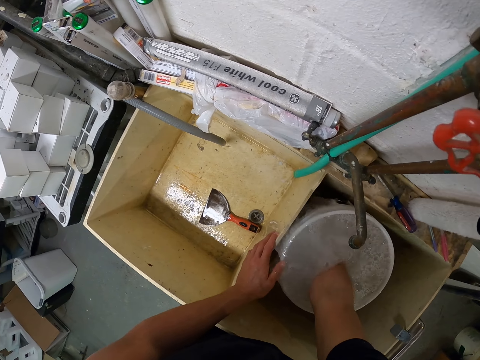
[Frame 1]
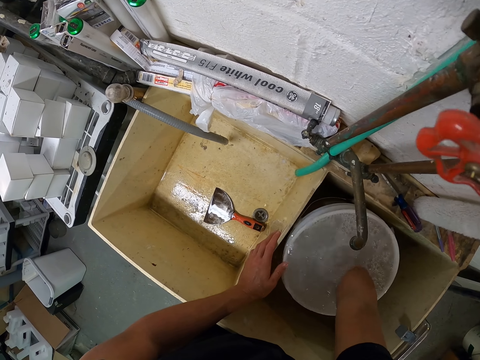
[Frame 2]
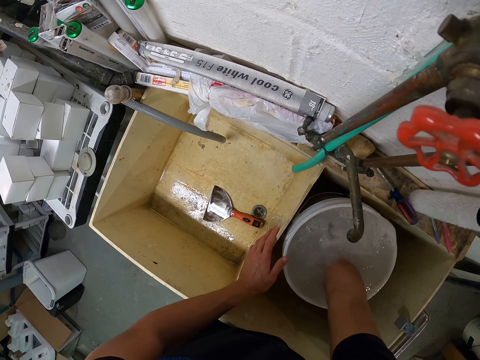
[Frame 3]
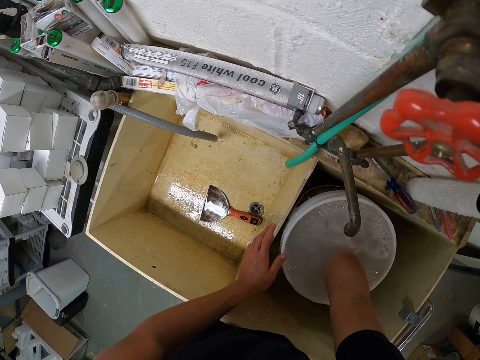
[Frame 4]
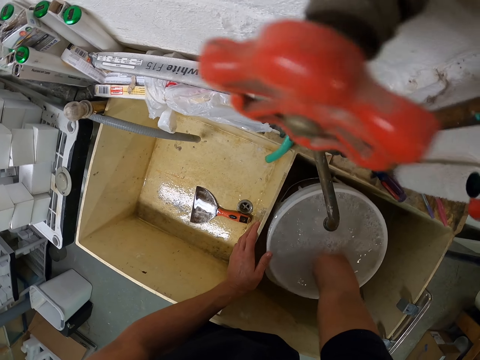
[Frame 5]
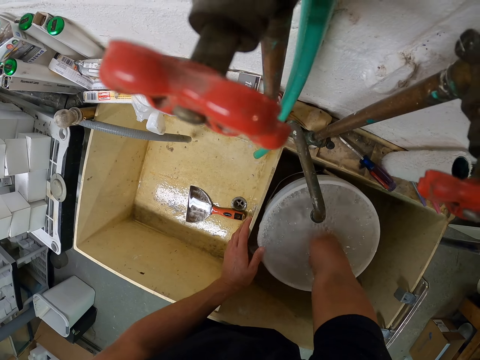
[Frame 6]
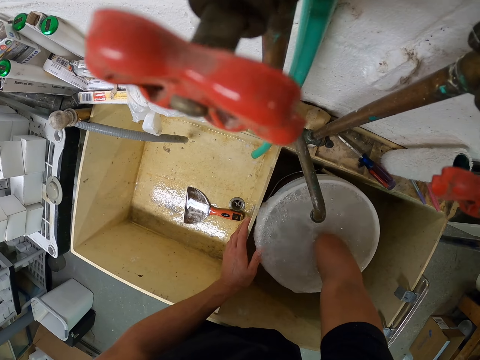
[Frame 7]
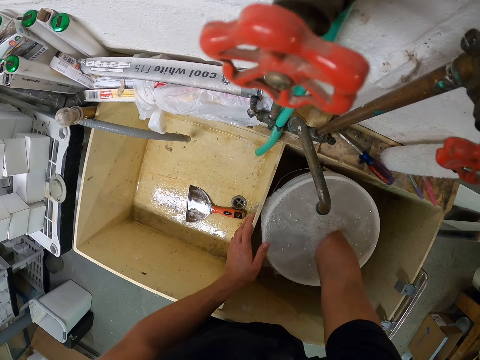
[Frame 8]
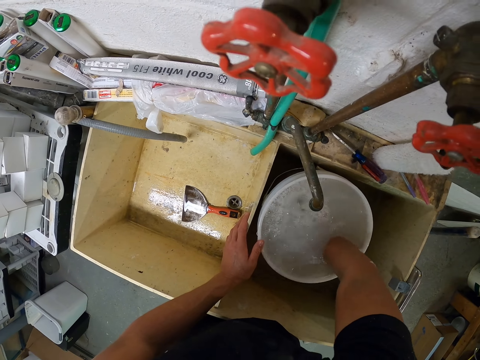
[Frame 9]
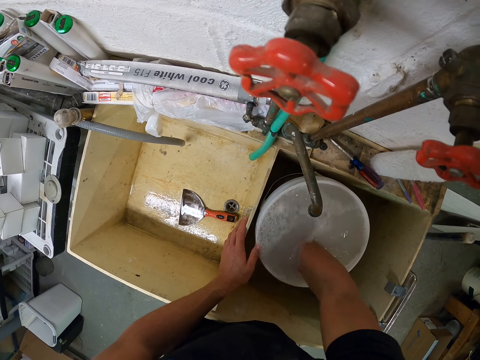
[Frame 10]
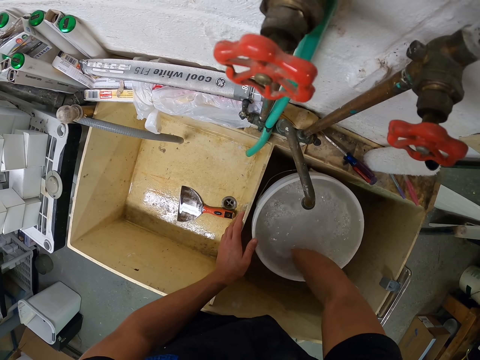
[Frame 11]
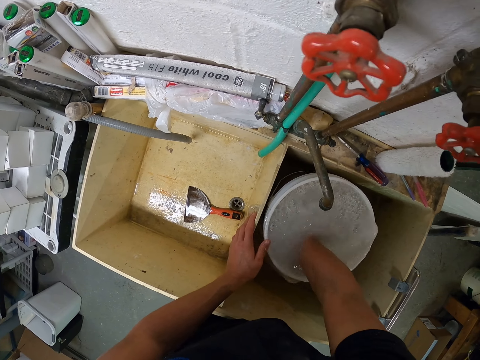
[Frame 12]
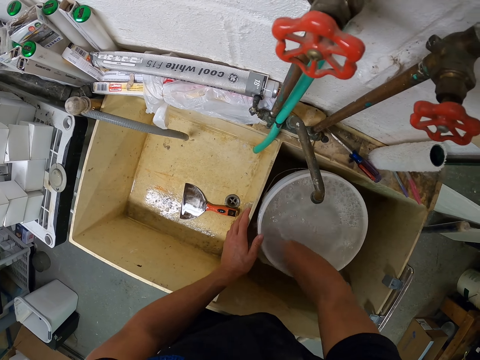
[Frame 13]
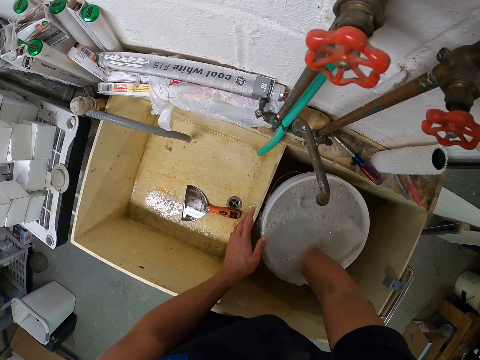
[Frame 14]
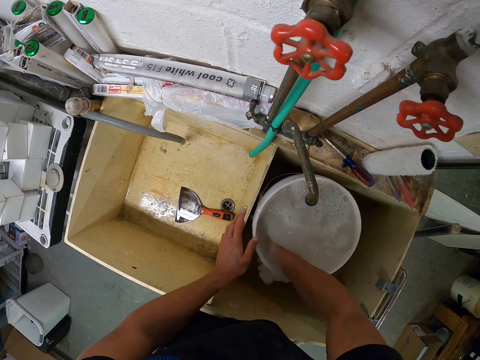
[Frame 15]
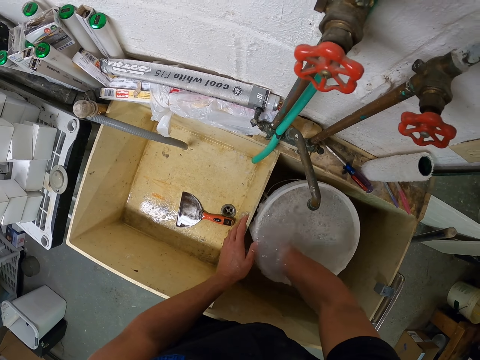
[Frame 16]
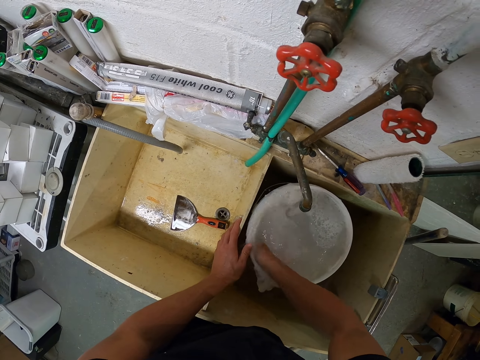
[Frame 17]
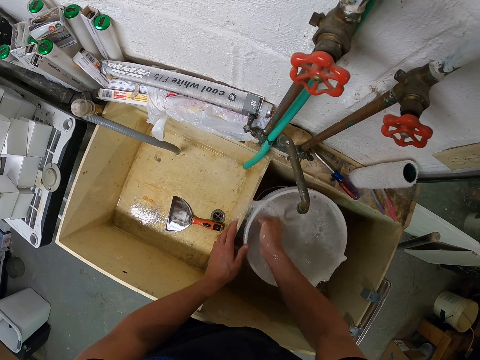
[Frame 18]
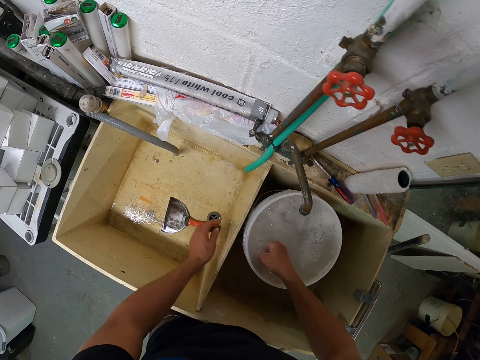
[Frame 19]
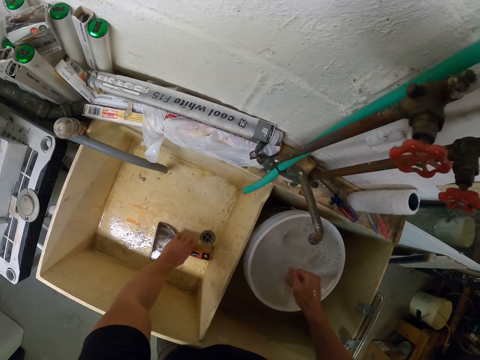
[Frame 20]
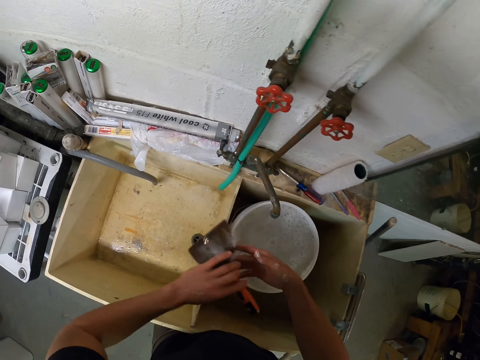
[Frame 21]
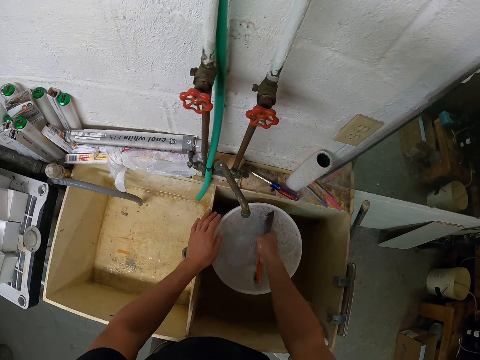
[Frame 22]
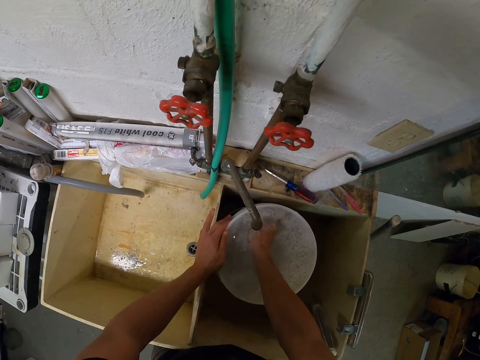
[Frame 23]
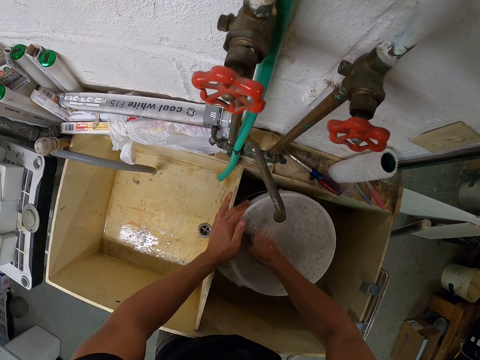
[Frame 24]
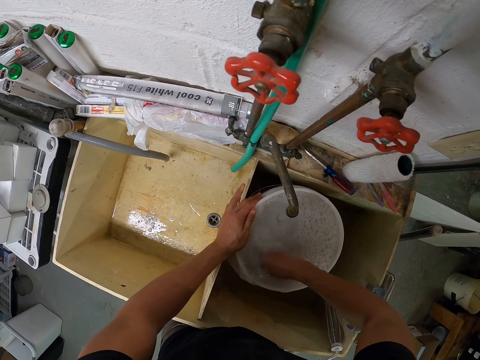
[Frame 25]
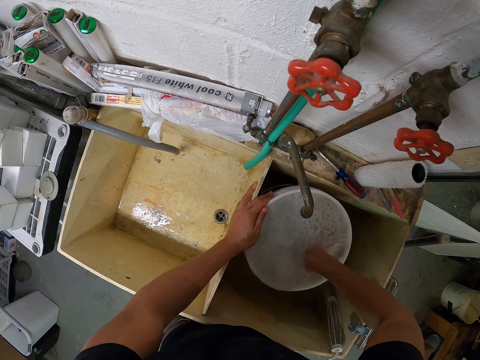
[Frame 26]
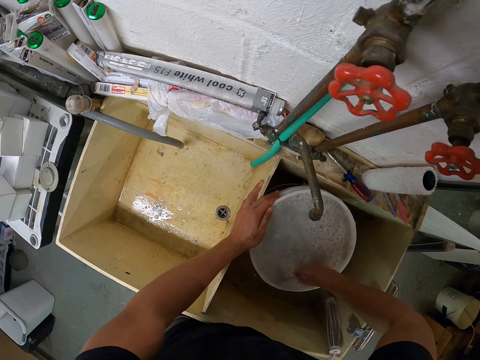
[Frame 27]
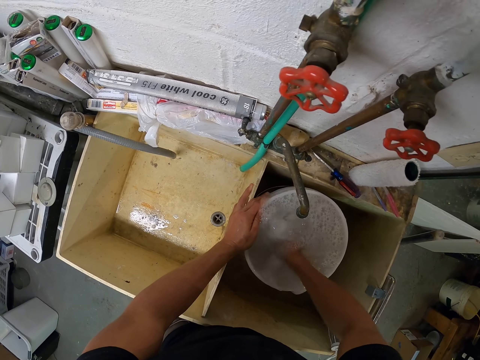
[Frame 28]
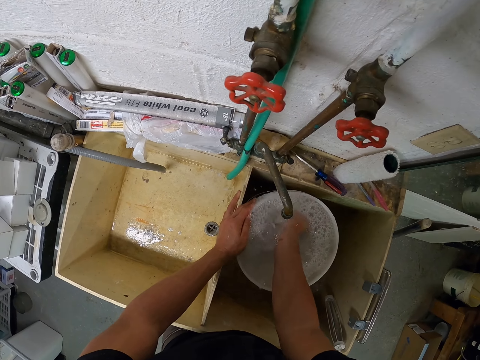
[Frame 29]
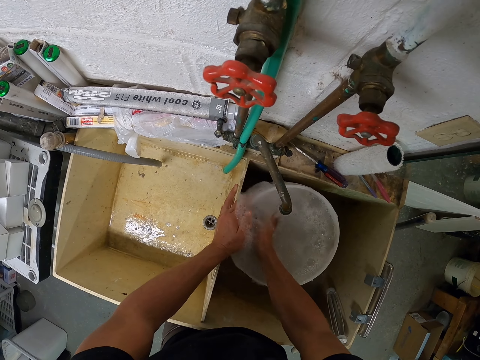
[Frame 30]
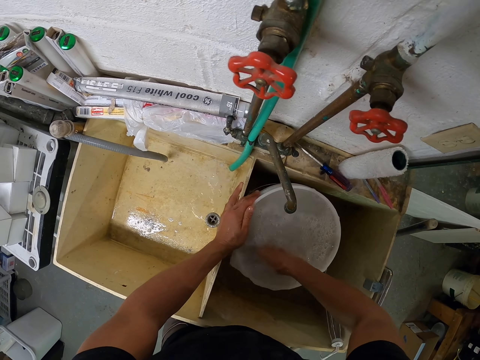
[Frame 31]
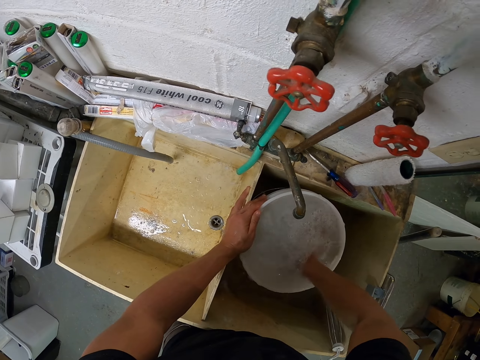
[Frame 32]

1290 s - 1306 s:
The camera wearer washes the bucket. They take the scraper from the other sink. They scrub the bucket with the scraper. They scrape off the left cement in the bucket.

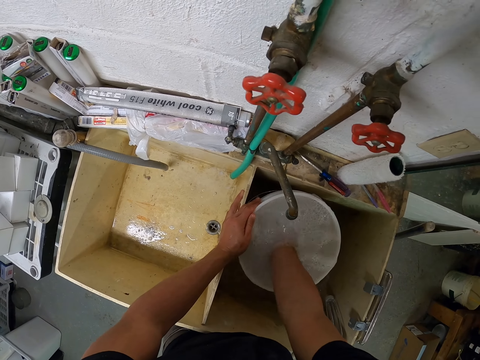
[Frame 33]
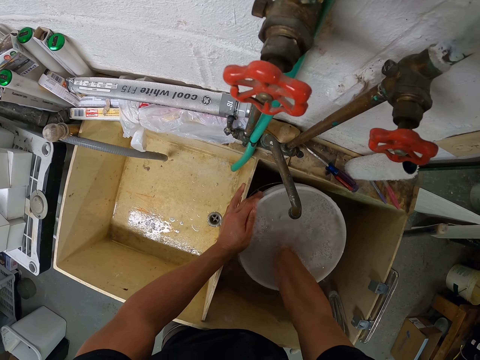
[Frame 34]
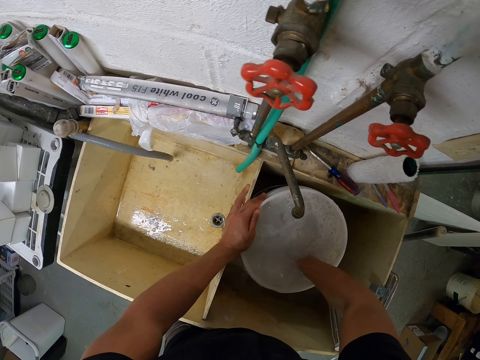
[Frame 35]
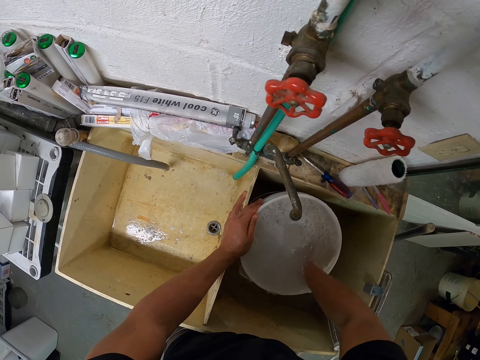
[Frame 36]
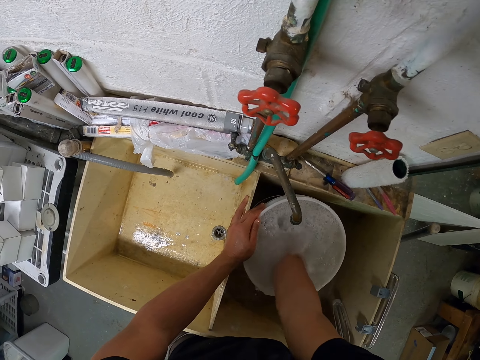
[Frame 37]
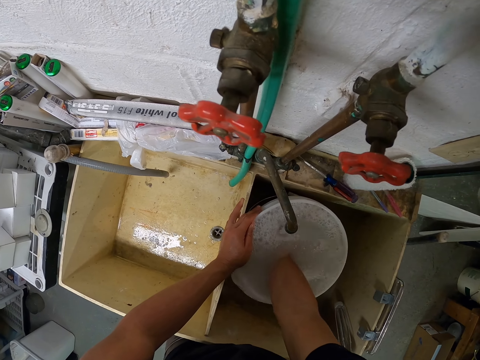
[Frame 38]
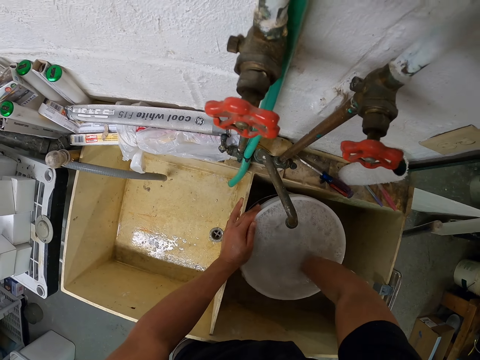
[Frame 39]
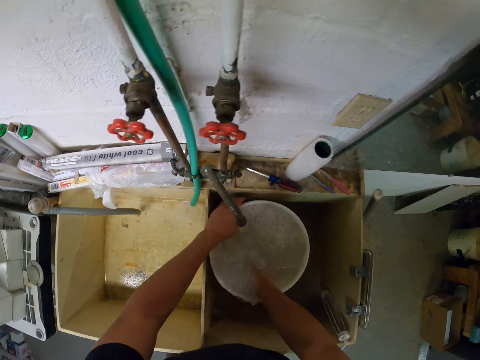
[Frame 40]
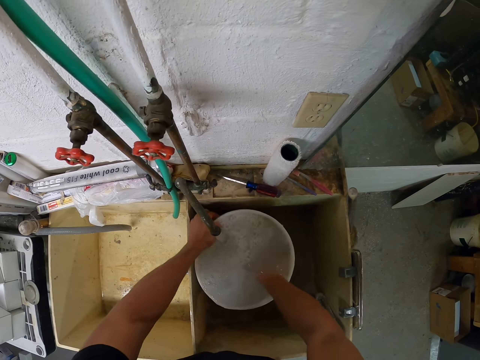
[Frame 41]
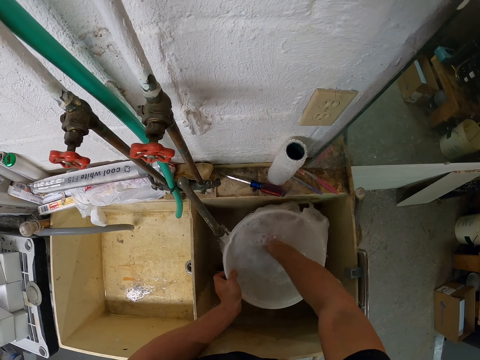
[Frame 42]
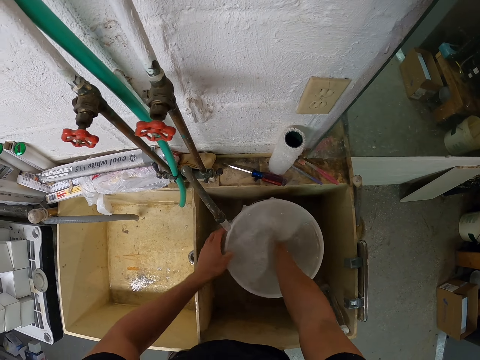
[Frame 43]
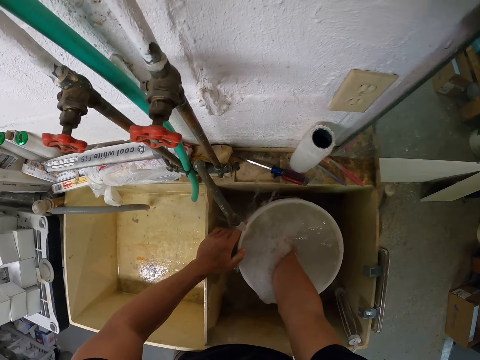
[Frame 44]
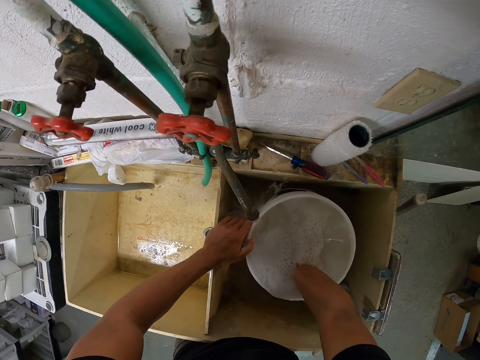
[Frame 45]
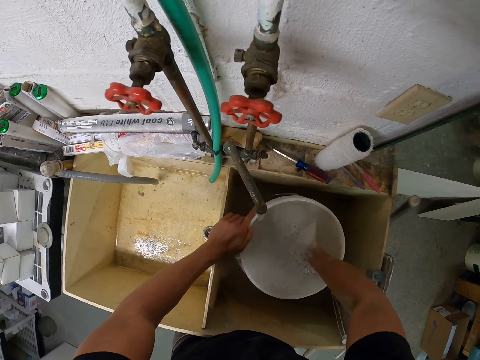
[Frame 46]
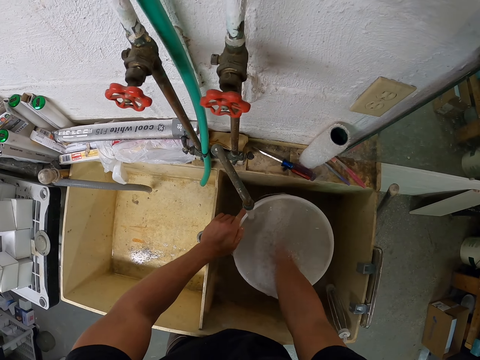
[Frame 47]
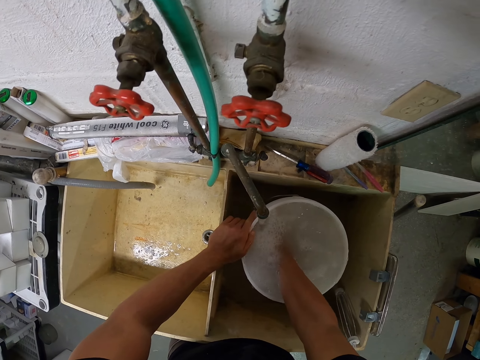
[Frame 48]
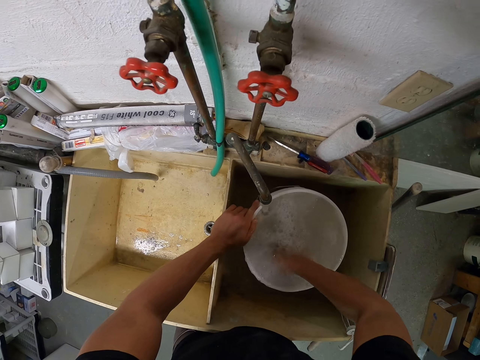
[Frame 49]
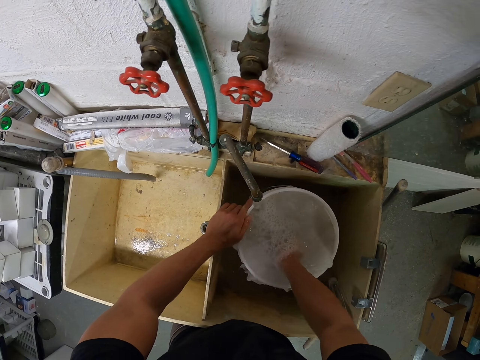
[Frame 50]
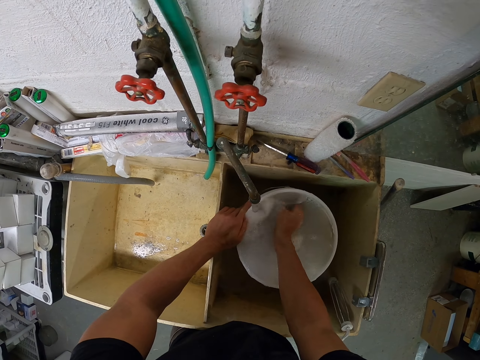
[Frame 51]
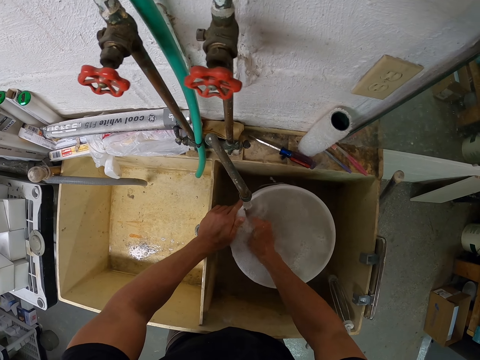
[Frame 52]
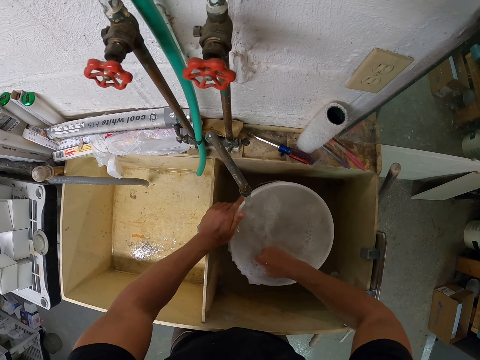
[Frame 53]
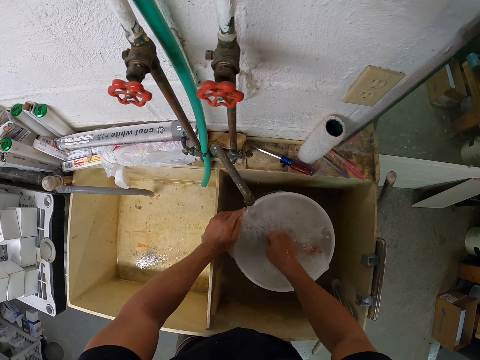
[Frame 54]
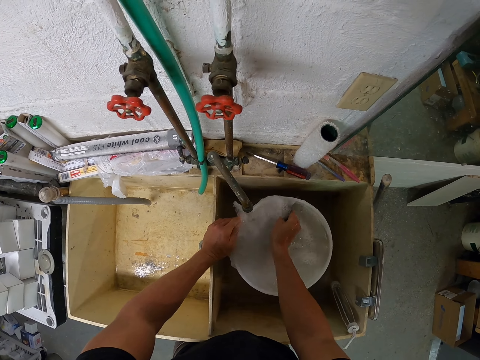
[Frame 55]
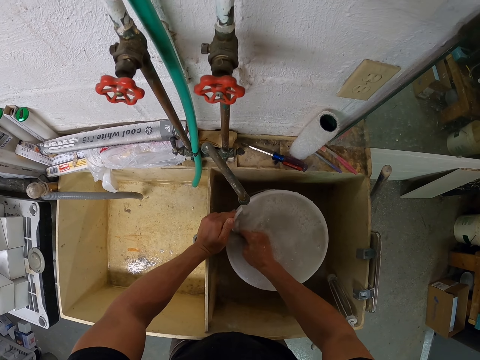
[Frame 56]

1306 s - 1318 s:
The camera wearer washes the bucket. They move the bucket in a circular motion.
